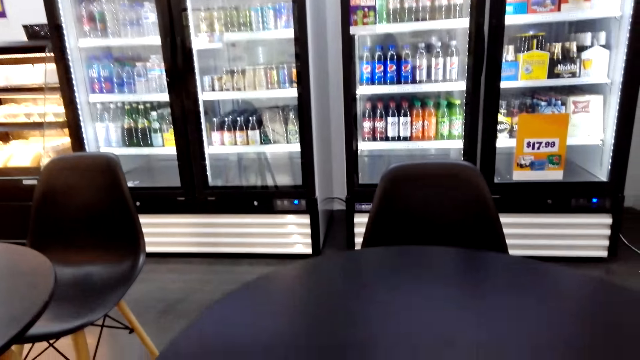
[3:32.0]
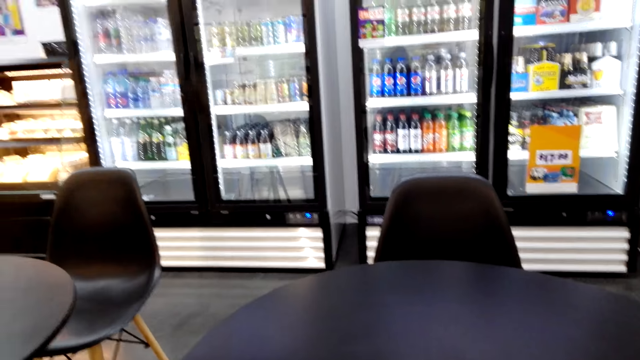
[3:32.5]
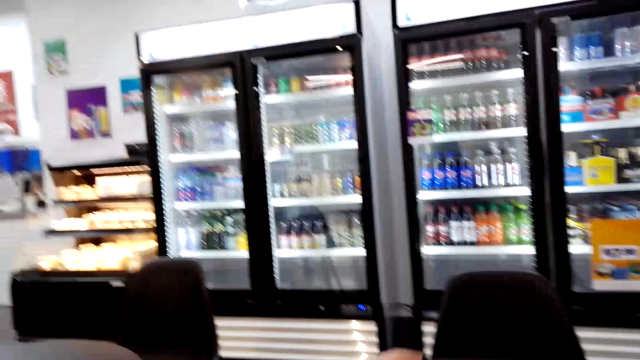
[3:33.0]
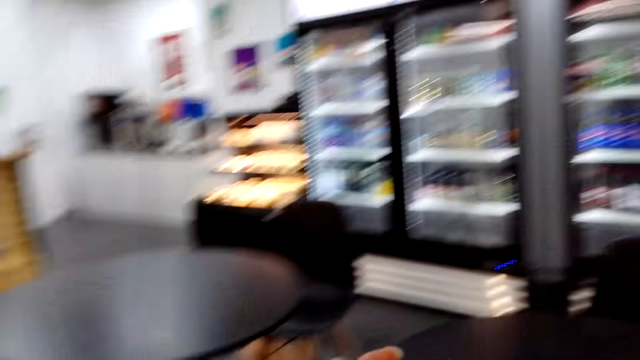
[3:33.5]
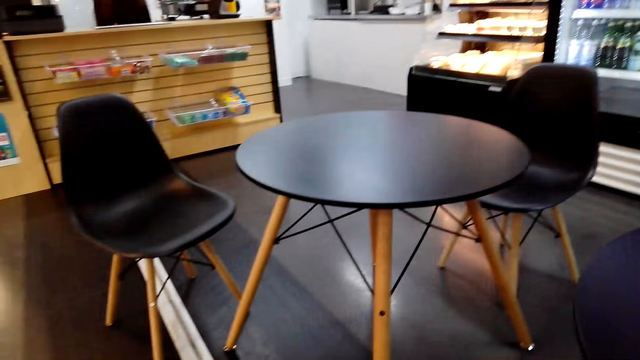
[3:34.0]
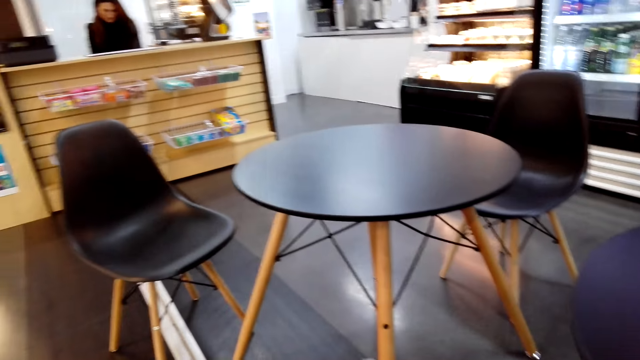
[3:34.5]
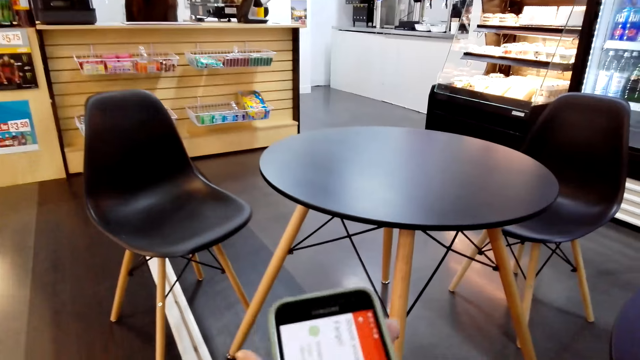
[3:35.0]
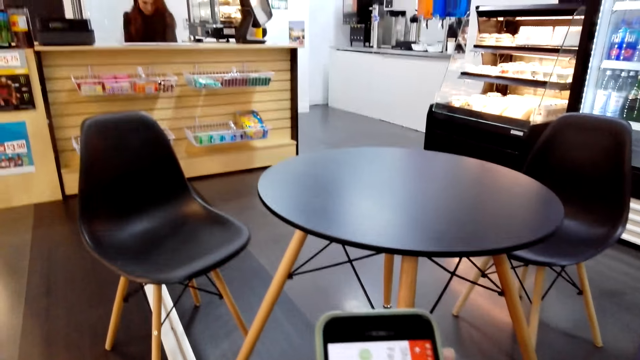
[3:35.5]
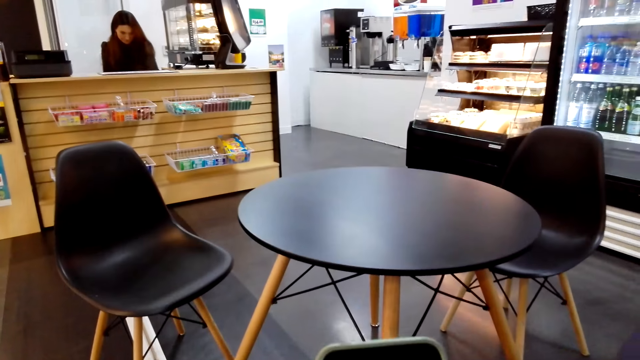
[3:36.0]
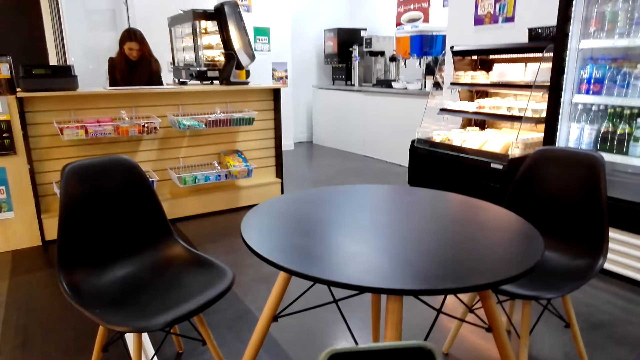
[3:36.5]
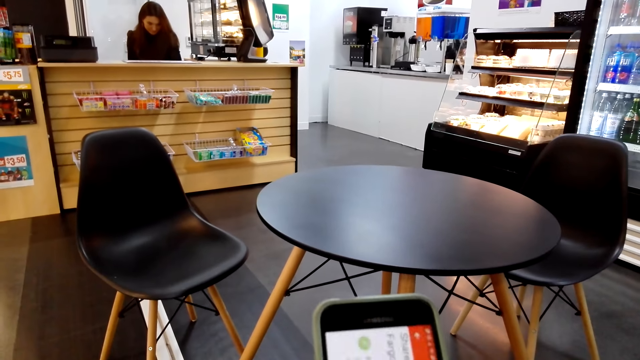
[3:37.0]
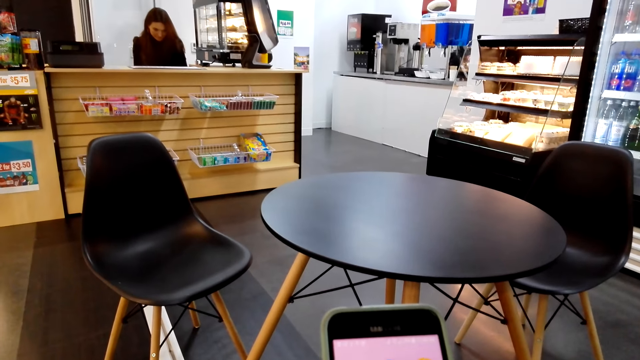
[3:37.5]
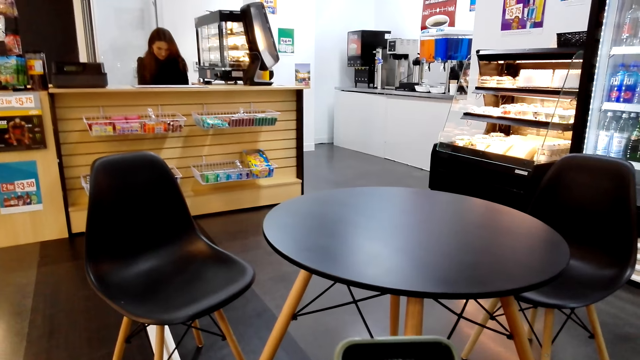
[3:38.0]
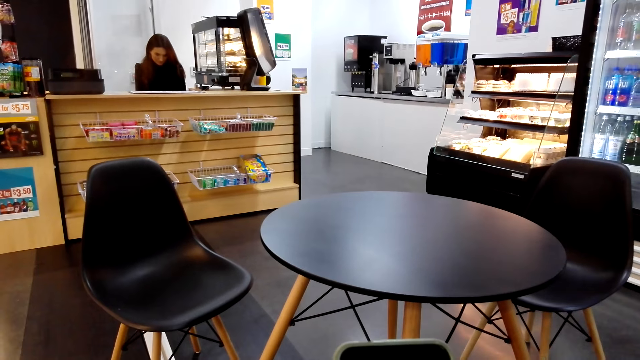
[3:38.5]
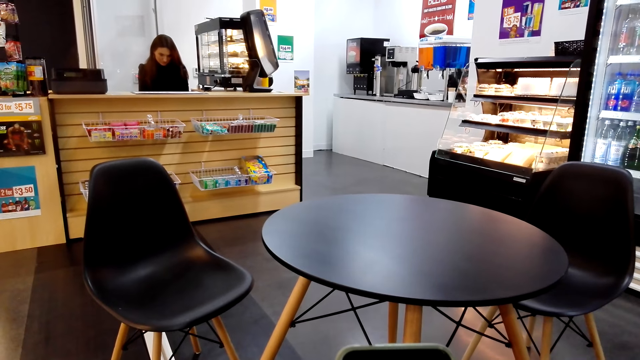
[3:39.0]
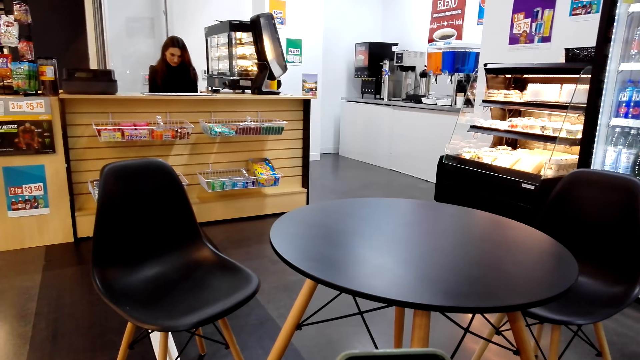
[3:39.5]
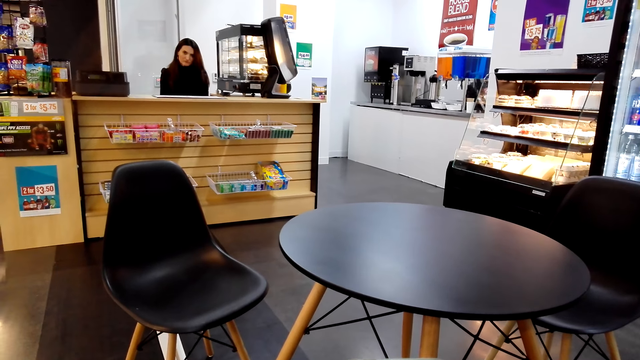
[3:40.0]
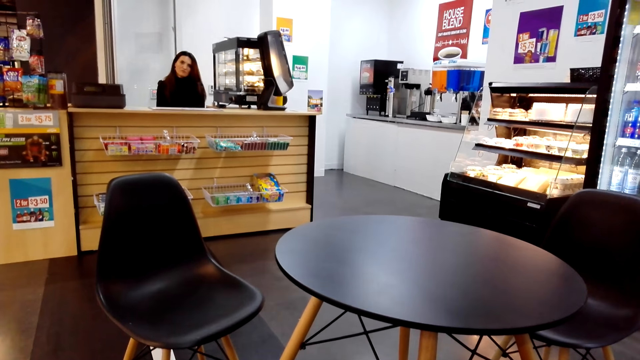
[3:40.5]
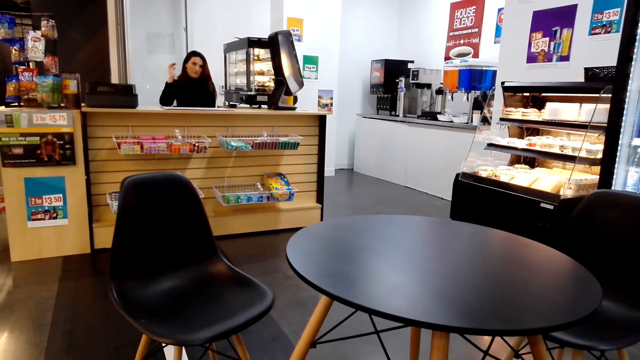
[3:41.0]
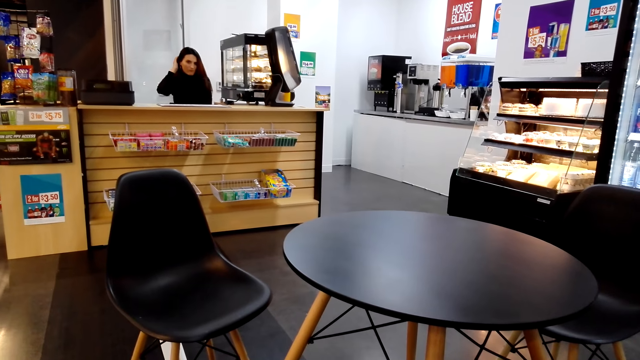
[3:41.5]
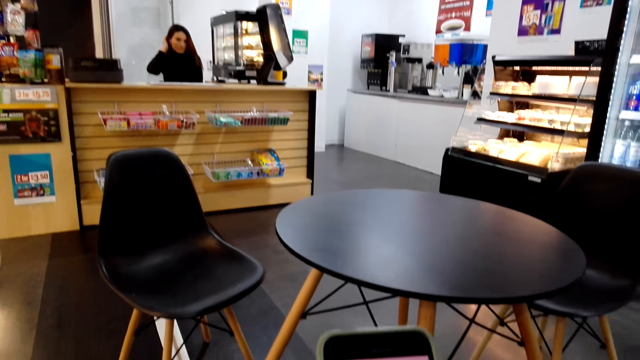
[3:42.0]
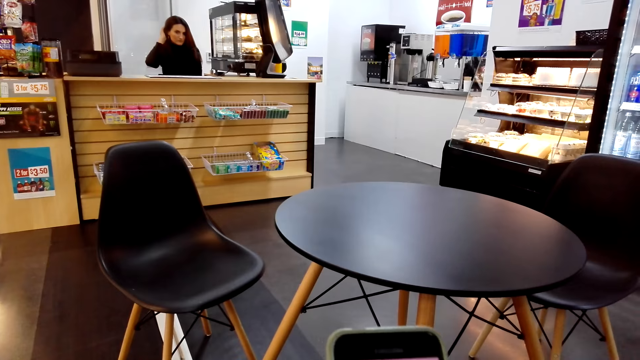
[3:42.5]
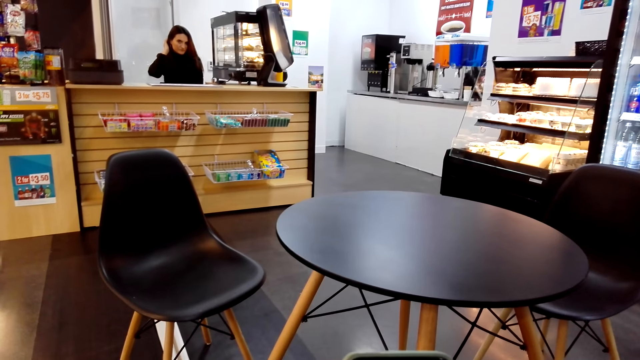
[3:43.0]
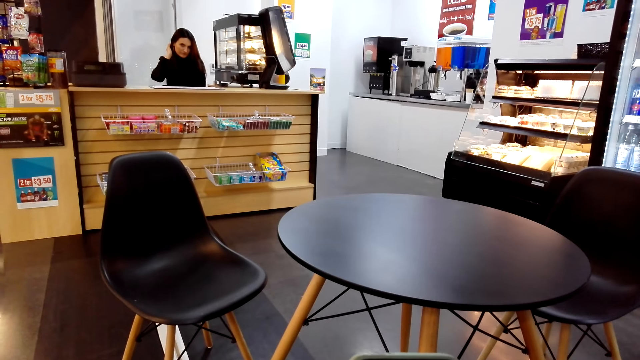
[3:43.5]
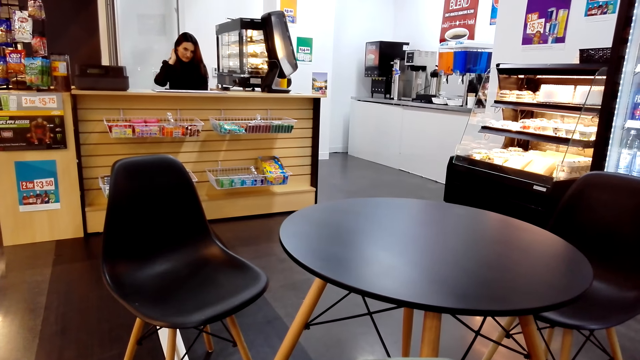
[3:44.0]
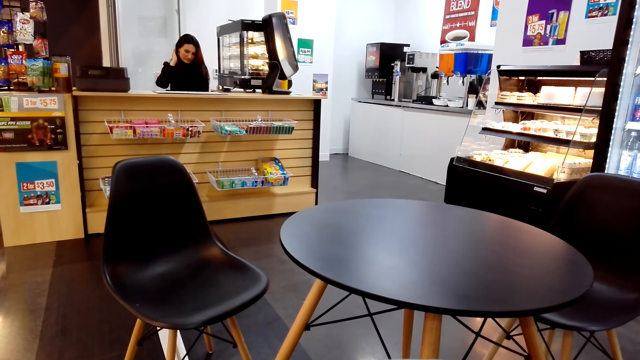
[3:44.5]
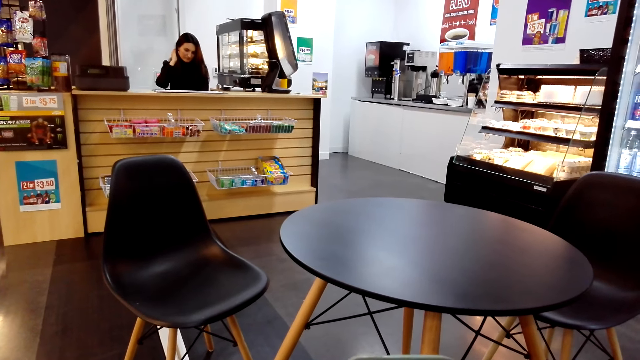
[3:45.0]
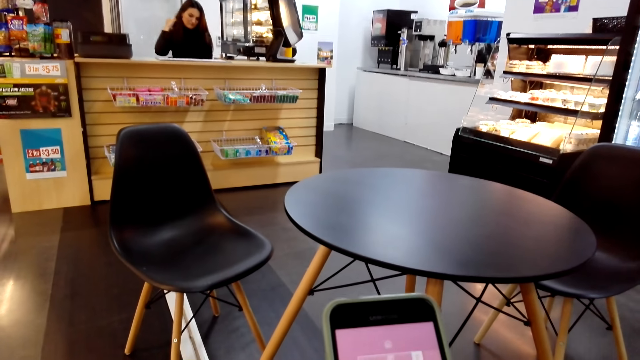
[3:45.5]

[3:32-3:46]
The camera wearer opens the zip of something. They check their phone. They hold the phone and scroll the phone. A woman scratches her hair.

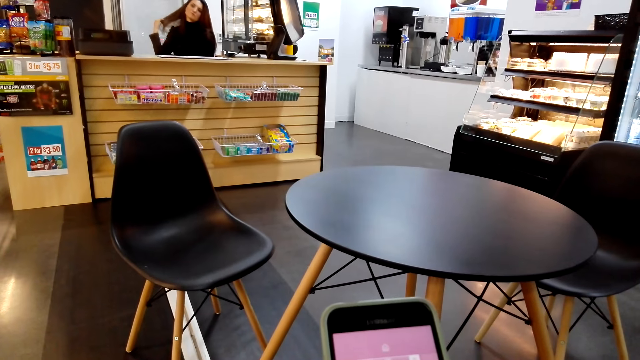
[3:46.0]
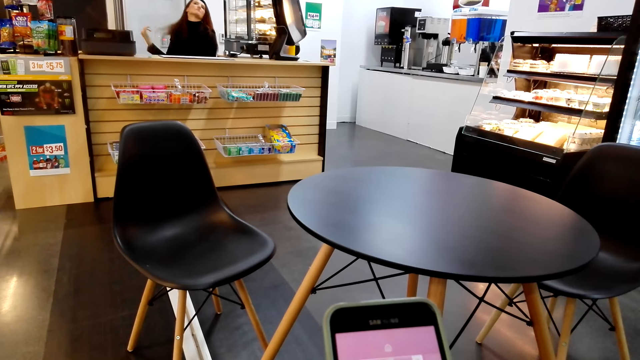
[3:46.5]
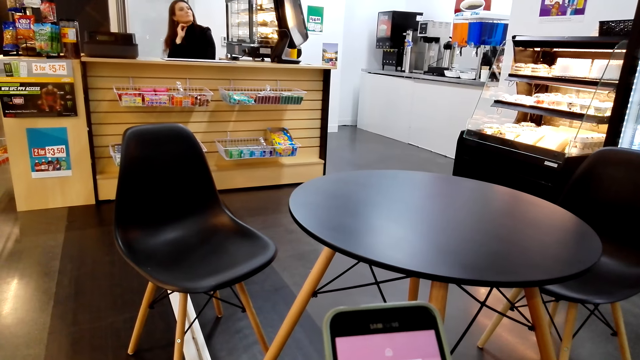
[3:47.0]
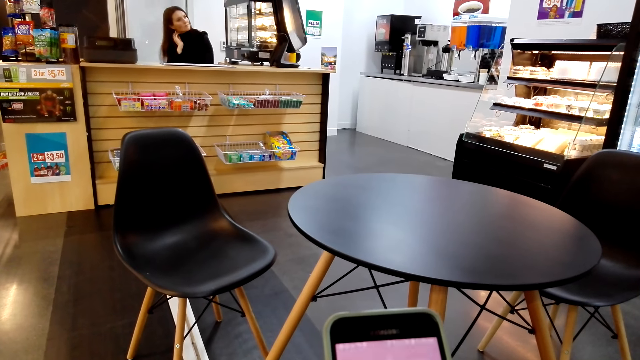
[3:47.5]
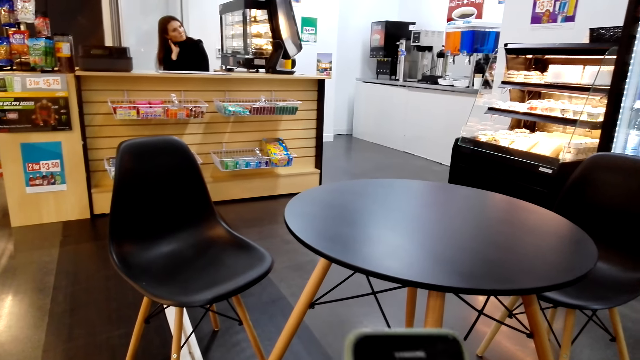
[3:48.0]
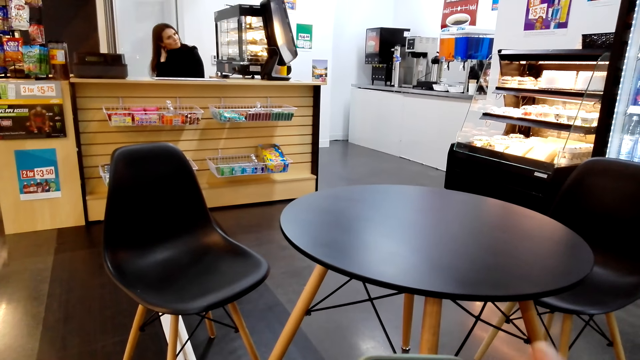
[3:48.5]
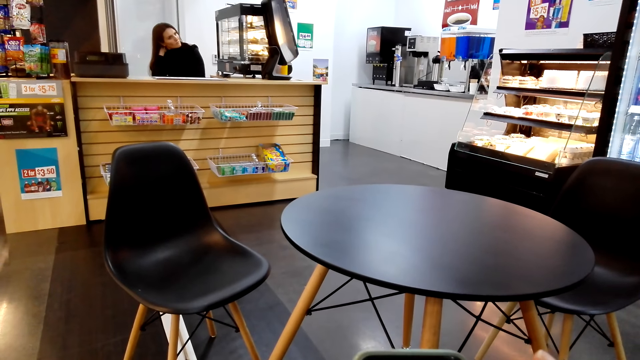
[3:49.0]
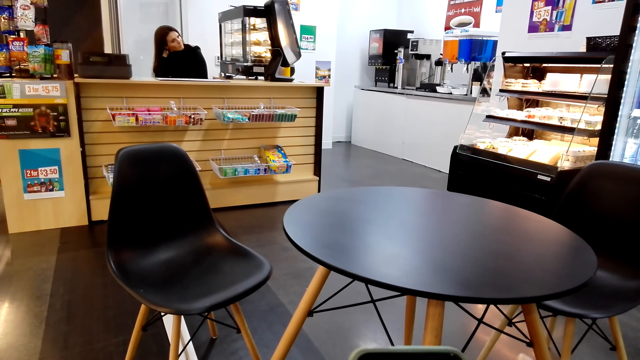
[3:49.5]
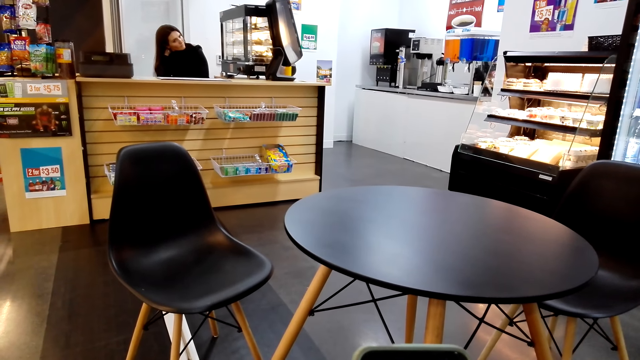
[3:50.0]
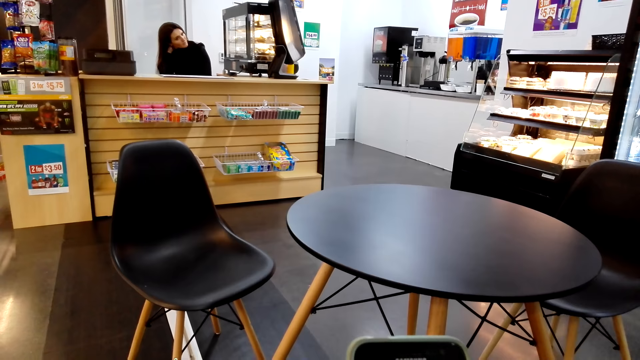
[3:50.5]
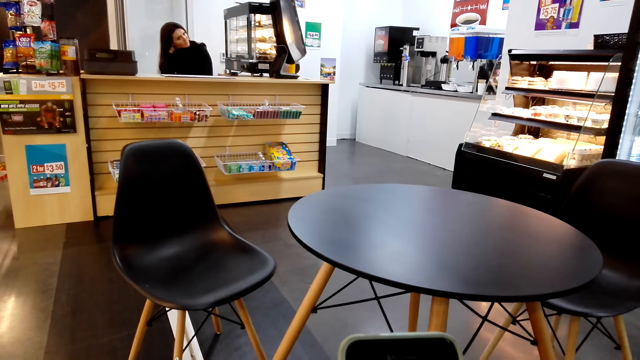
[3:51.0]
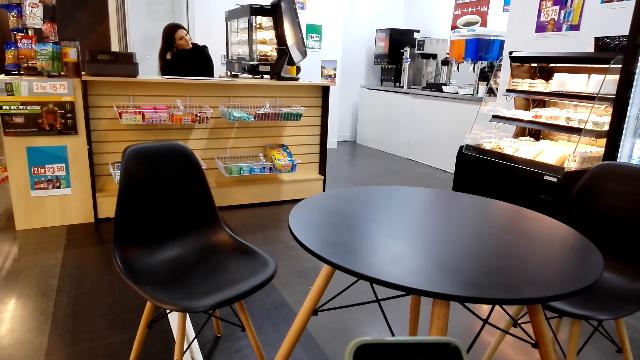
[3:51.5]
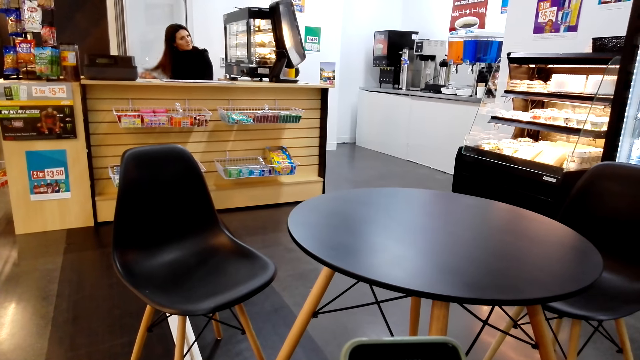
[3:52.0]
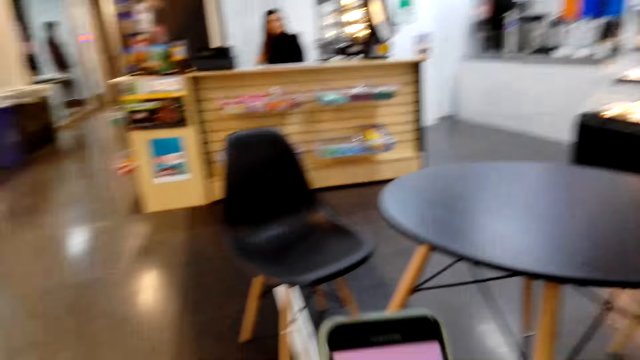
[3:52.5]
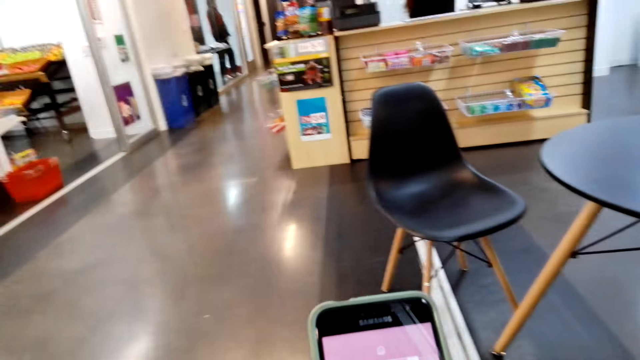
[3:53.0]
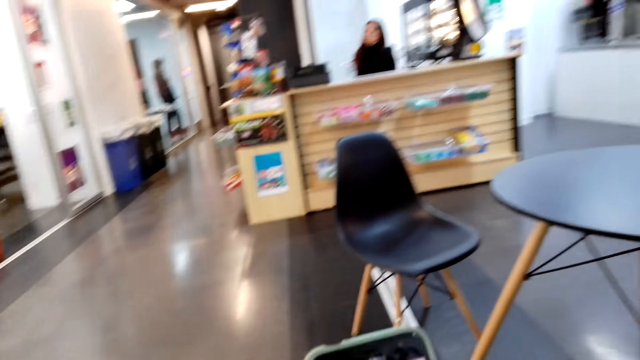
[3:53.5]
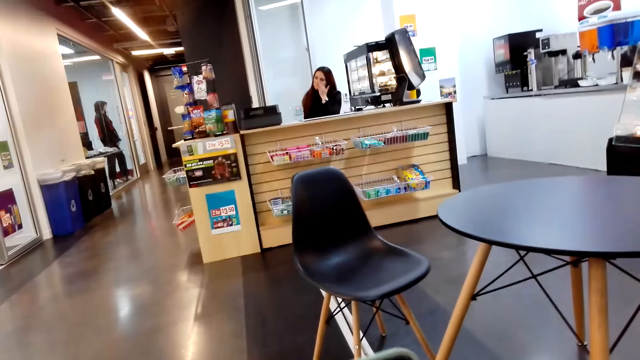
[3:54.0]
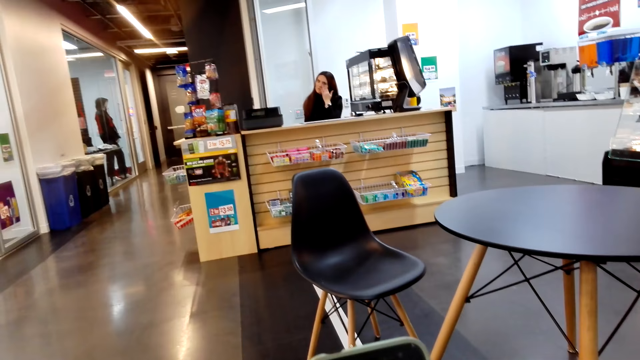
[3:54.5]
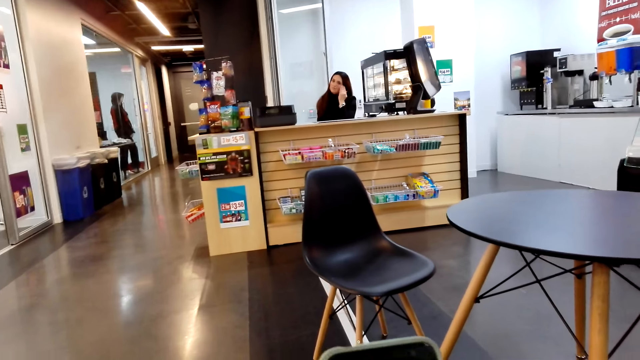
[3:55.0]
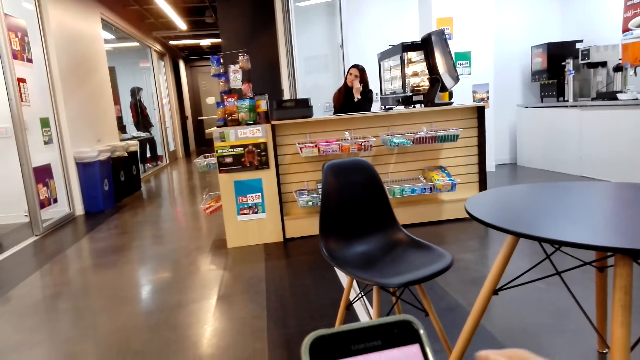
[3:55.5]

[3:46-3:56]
The woman touches her neck. The woman touches her face.
